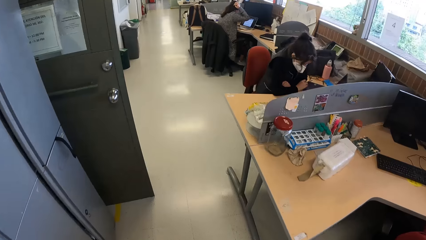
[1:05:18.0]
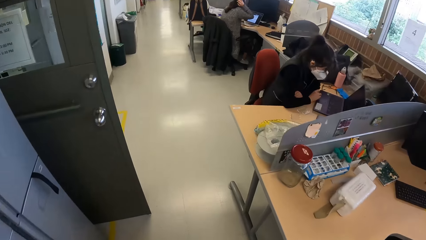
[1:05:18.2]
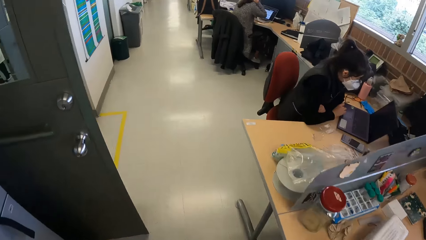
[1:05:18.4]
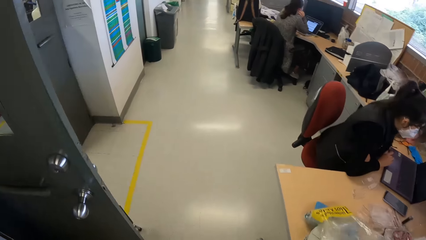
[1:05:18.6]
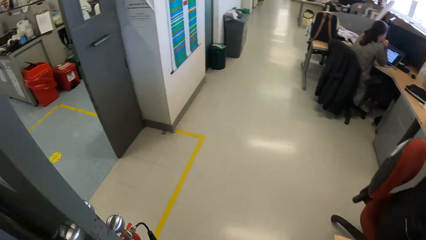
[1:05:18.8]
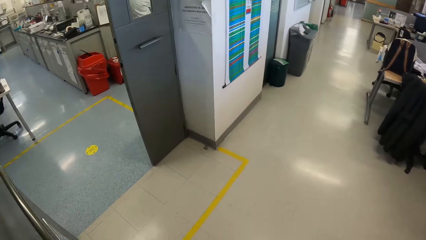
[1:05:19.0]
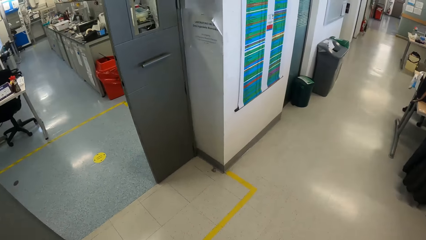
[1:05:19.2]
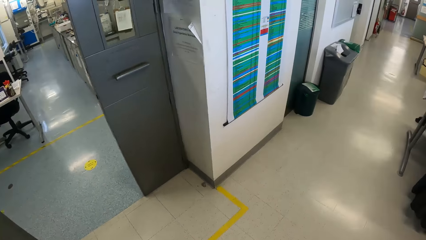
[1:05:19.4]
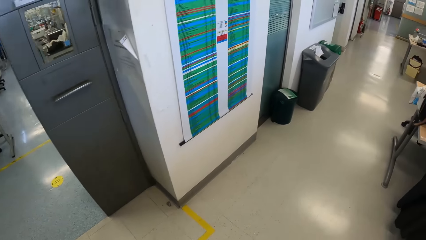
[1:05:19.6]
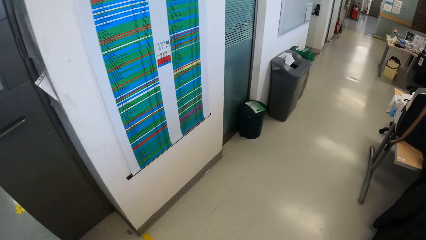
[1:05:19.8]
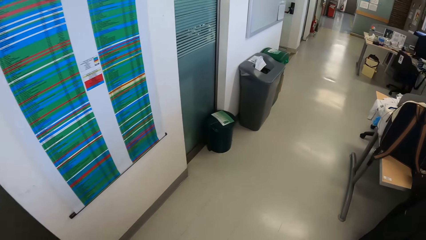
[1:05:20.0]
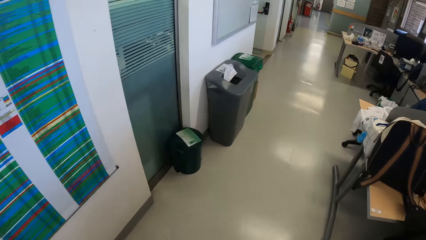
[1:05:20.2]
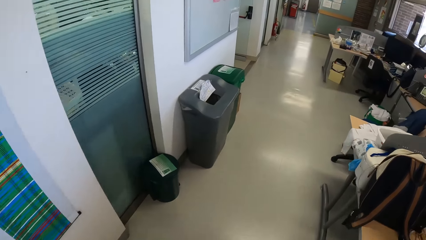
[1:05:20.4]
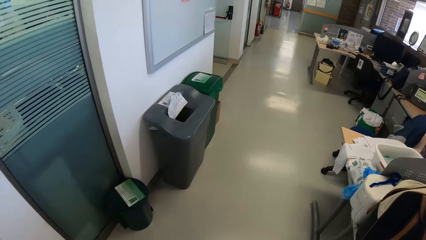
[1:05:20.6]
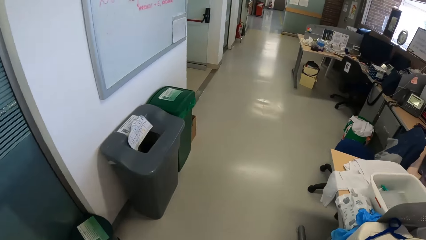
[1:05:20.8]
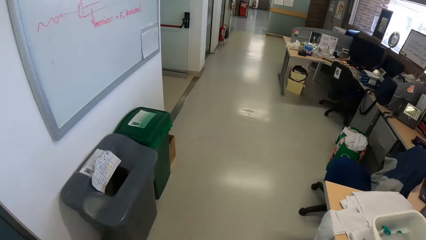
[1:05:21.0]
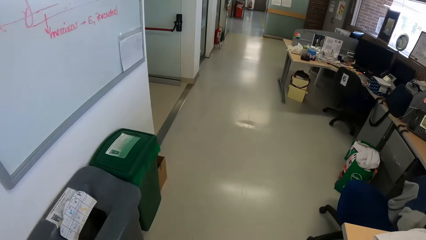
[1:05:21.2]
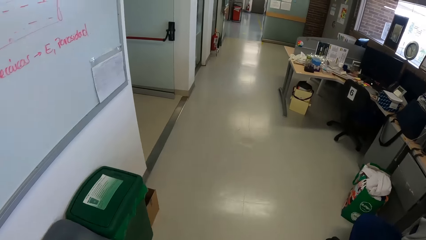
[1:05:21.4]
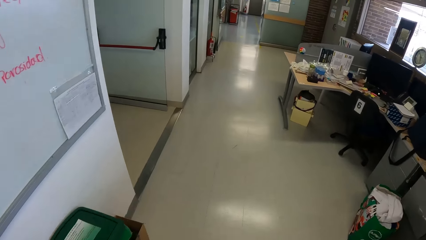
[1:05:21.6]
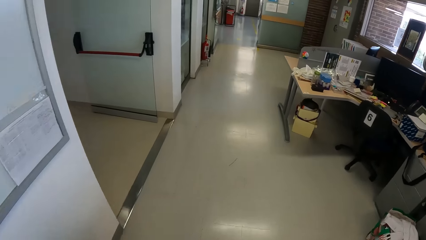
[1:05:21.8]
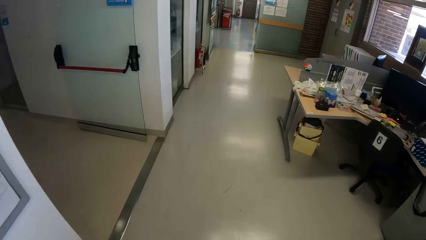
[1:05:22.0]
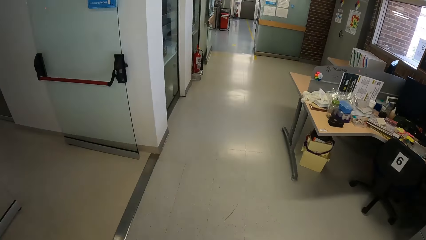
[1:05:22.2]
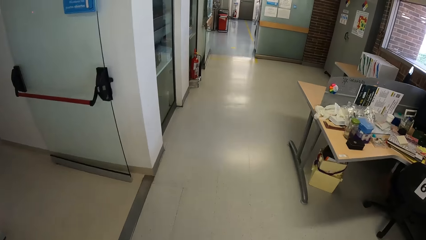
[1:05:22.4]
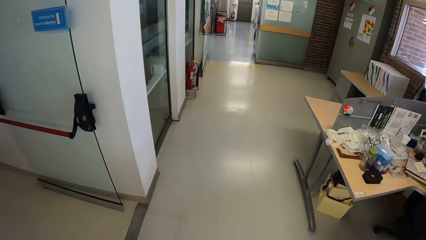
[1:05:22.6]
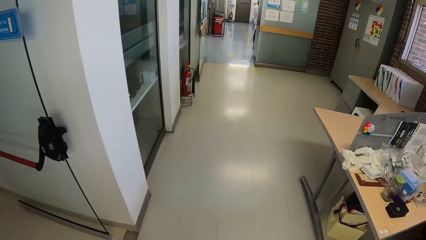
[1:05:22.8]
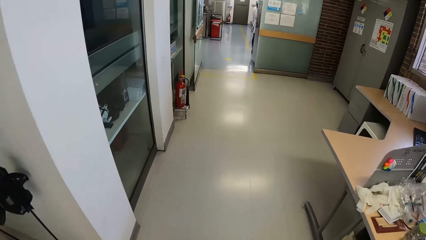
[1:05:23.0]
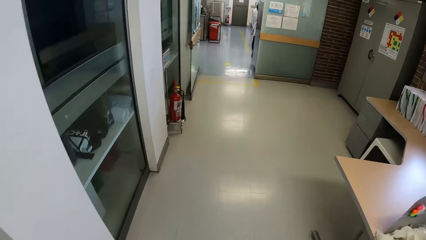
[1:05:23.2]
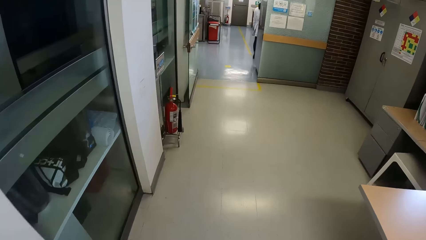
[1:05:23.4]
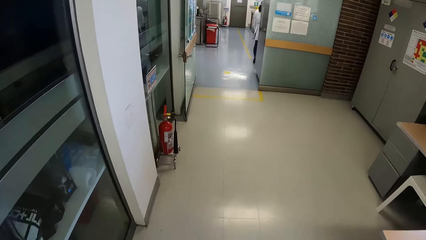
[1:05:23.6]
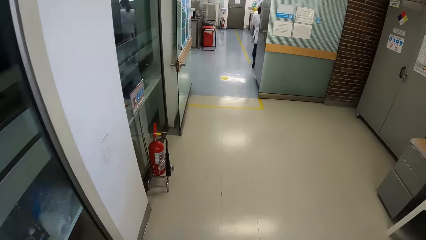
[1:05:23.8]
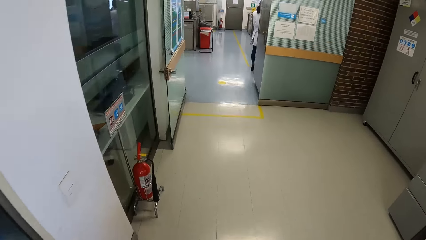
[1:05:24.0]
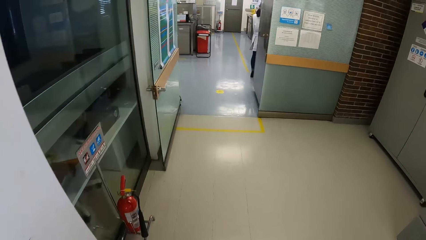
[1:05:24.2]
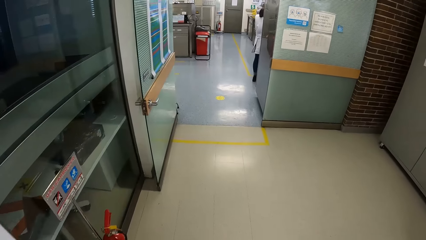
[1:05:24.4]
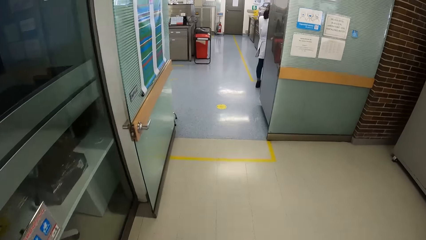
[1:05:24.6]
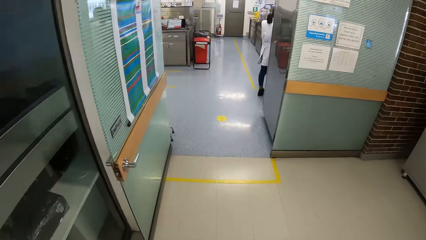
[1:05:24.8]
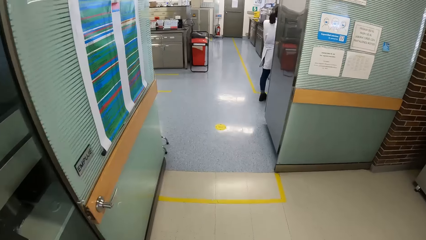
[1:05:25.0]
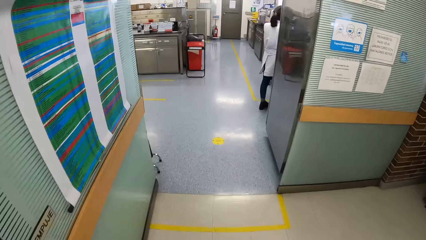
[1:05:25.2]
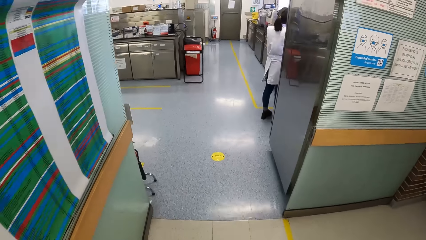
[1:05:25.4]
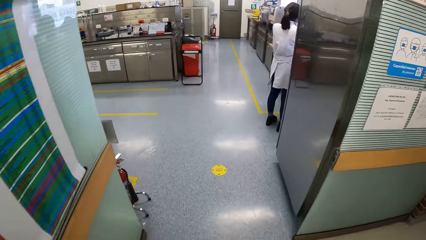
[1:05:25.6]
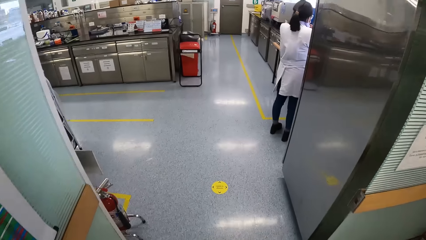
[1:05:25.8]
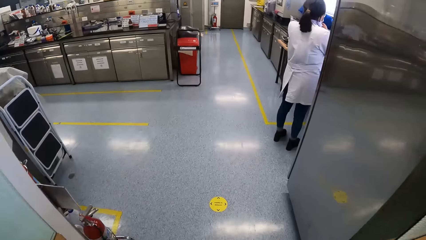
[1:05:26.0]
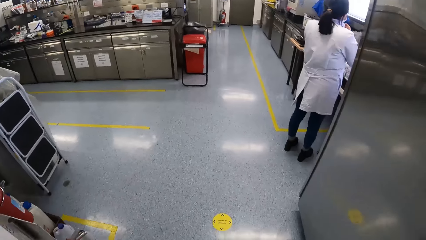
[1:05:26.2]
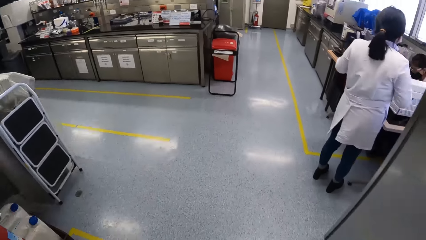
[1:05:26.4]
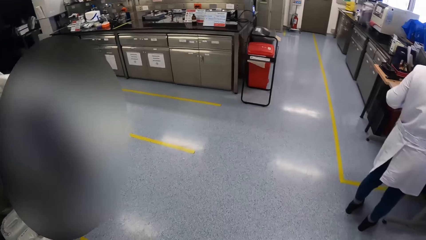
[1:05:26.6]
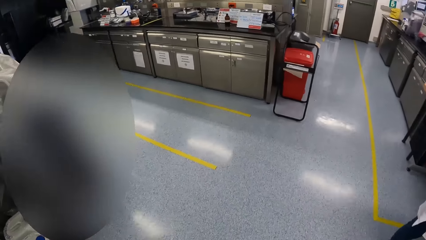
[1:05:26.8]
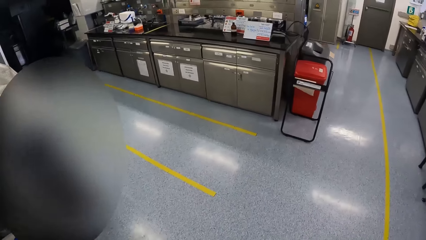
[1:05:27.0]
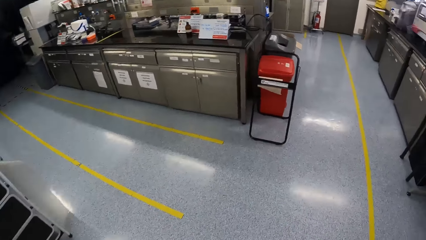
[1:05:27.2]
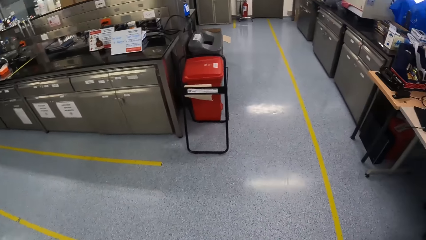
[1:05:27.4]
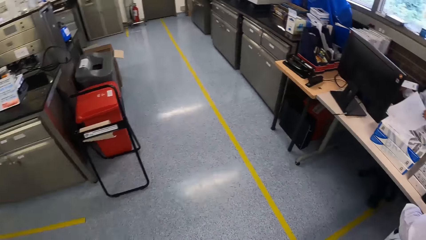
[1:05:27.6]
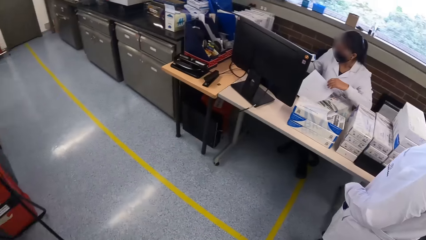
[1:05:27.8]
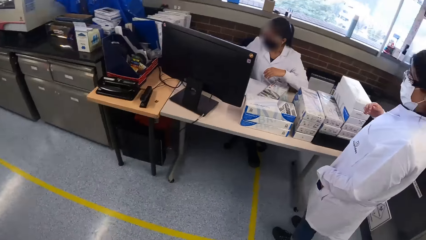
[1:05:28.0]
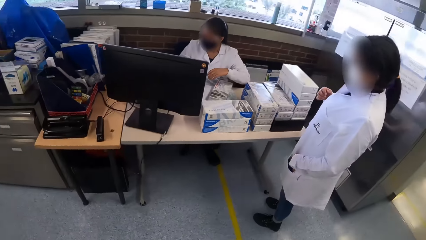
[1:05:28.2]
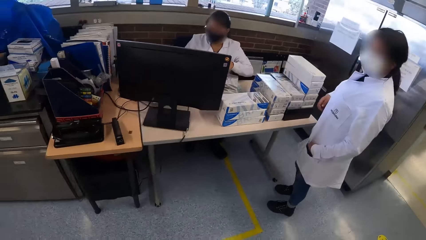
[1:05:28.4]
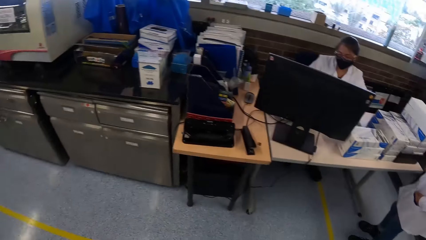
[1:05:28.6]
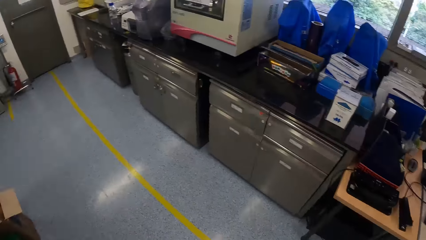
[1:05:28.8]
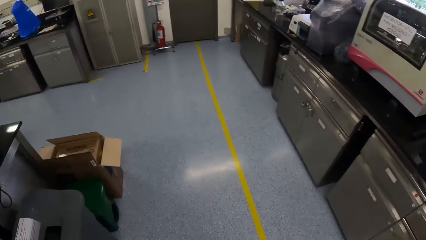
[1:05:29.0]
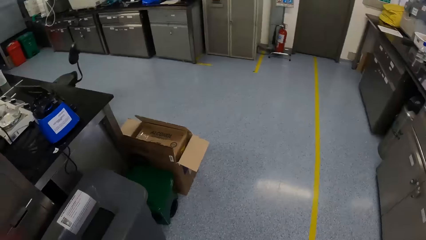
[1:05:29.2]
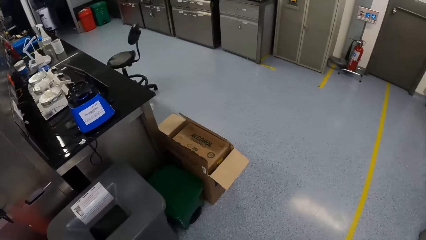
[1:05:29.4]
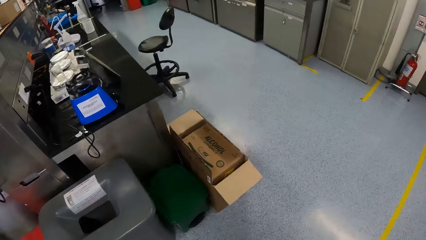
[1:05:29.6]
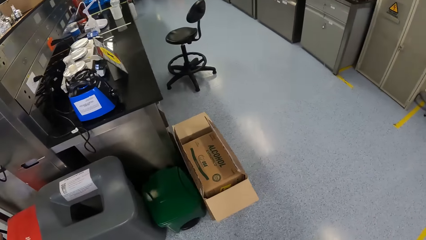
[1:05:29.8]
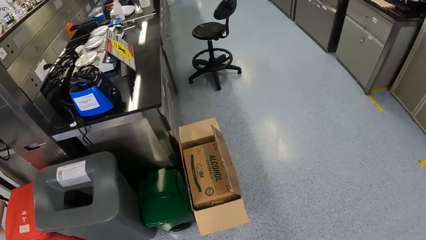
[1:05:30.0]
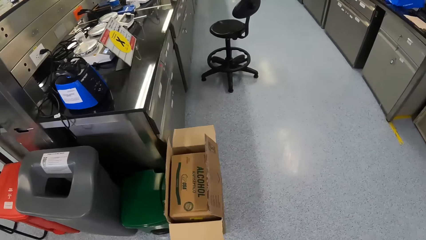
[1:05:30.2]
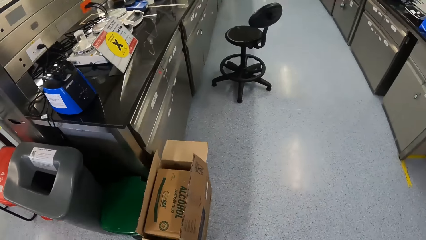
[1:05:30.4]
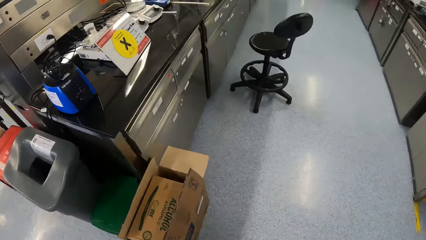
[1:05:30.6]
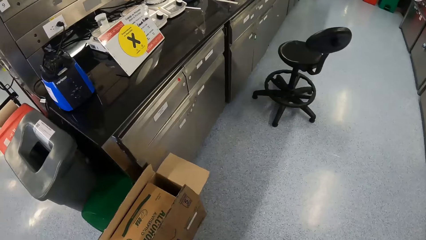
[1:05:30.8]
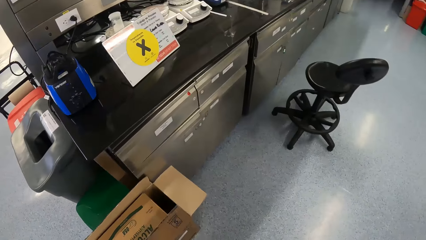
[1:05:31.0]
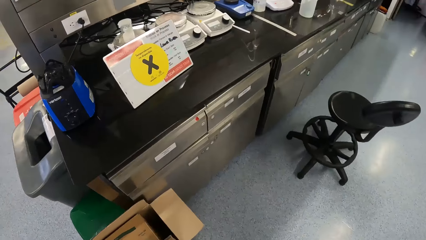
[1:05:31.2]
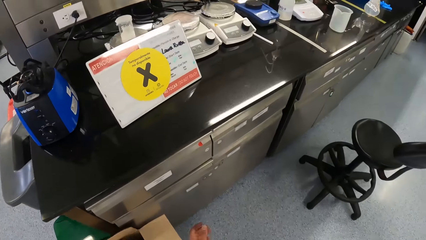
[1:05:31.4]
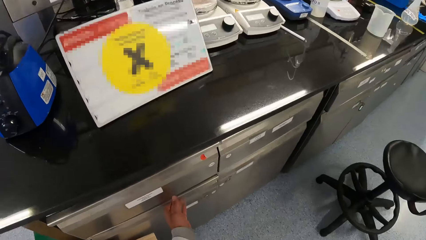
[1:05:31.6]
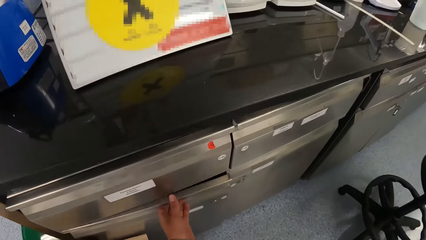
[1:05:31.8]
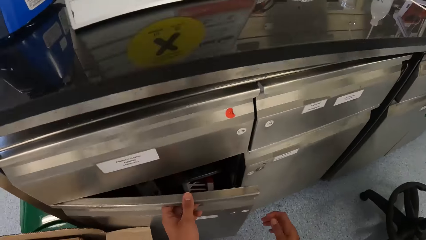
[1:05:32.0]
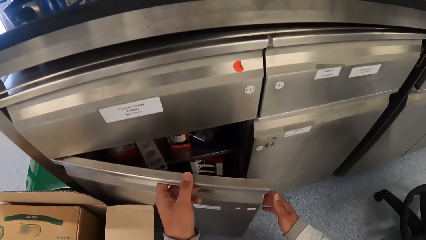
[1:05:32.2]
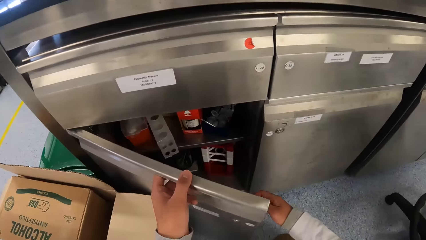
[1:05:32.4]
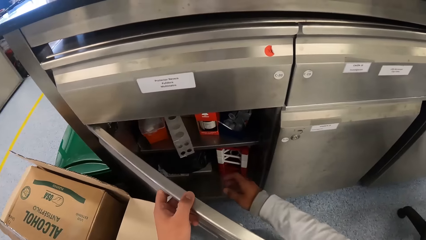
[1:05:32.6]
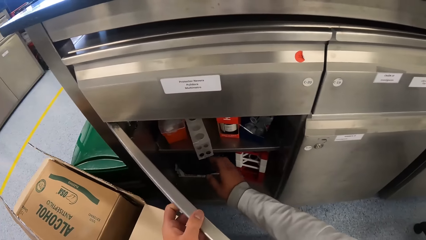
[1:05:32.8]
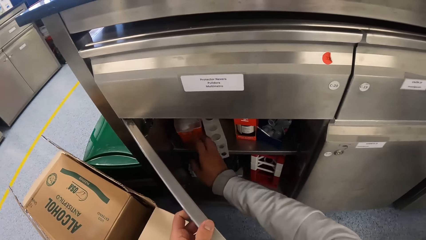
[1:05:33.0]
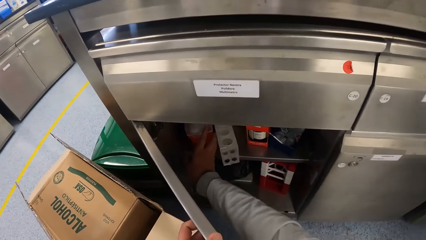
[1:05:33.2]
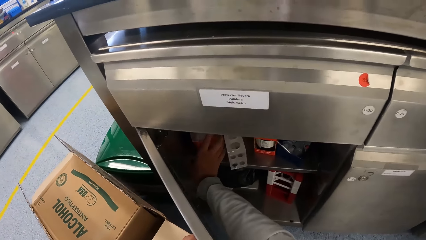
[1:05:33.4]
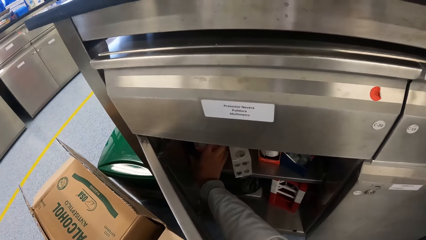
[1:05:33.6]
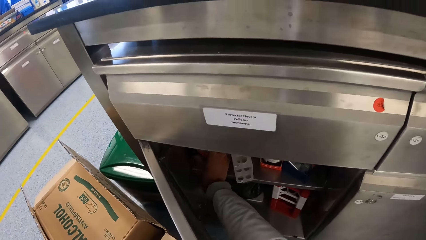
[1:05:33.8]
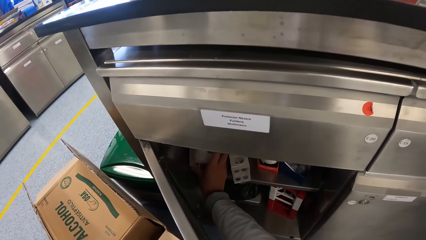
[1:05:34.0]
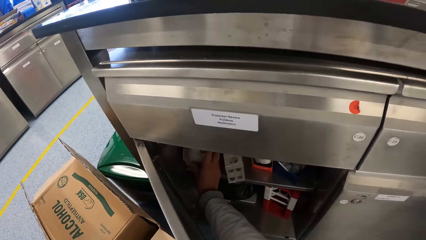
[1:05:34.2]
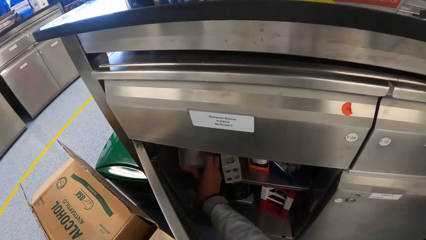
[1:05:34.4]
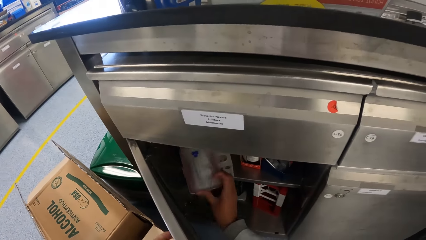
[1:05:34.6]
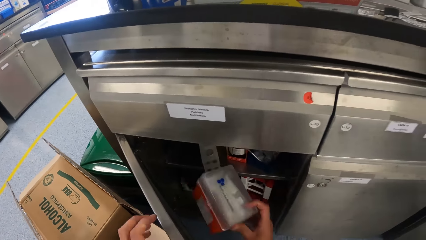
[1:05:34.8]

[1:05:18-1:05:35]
The camera wearer opens an office cabinet with his left hand. He picks up a plastic container from the office cabinet with his right hand.
